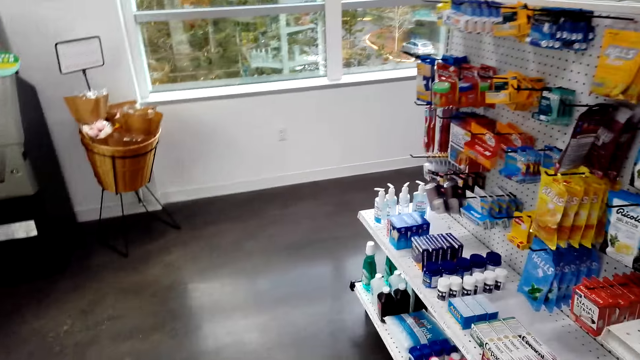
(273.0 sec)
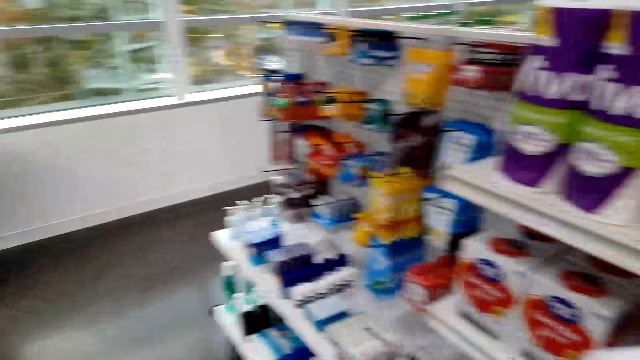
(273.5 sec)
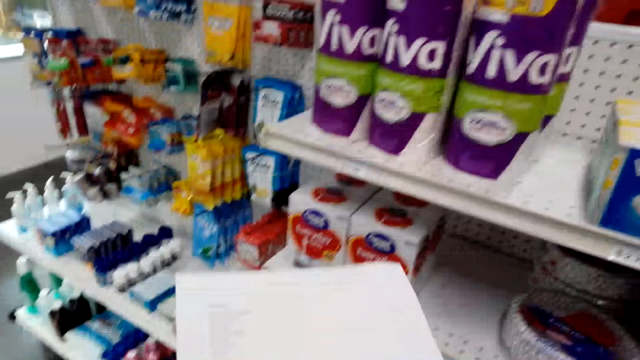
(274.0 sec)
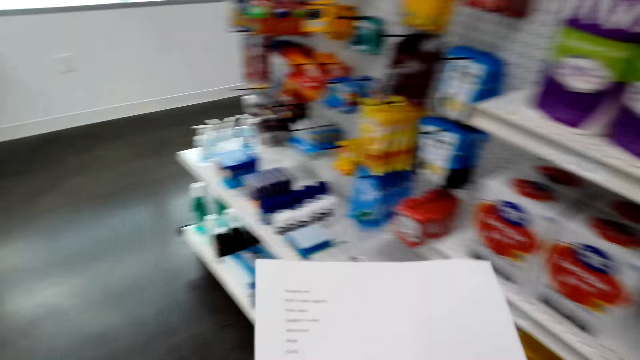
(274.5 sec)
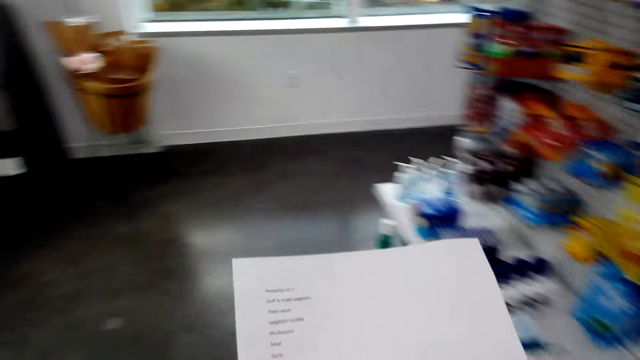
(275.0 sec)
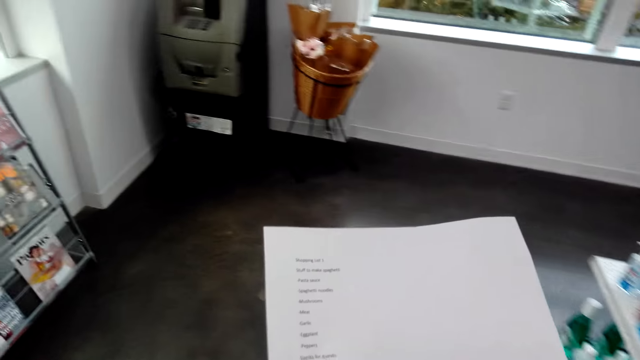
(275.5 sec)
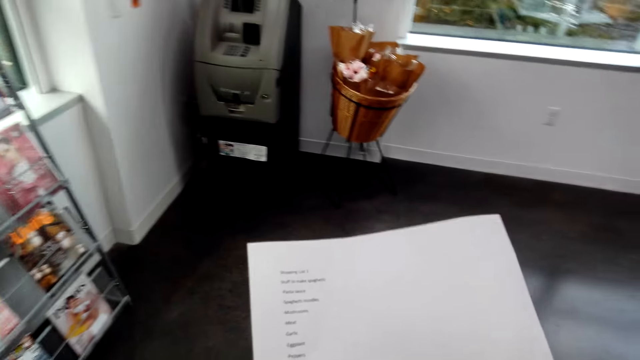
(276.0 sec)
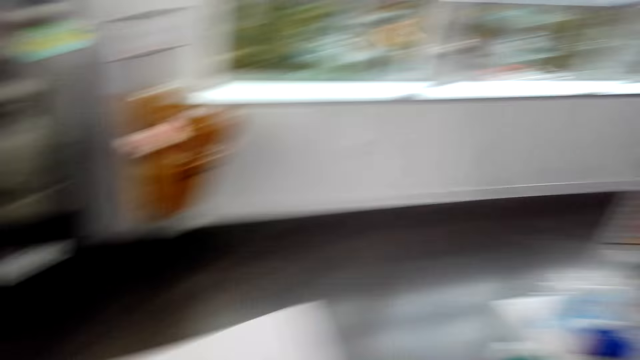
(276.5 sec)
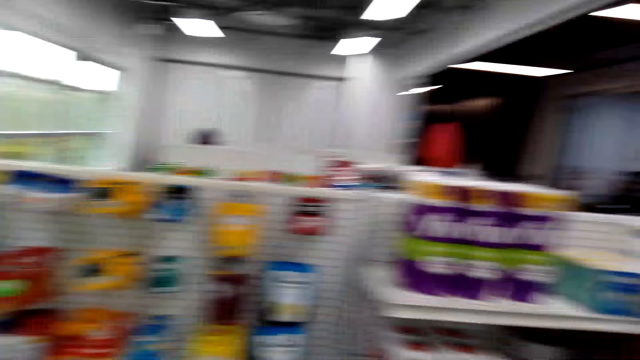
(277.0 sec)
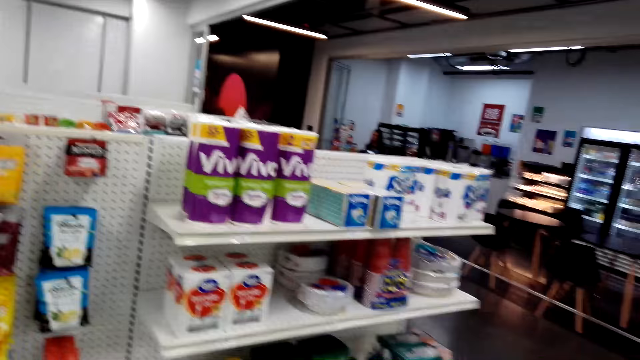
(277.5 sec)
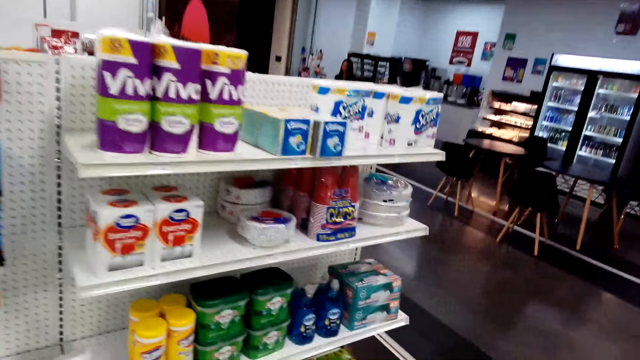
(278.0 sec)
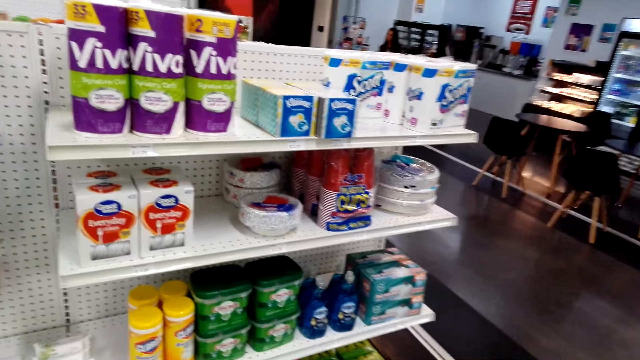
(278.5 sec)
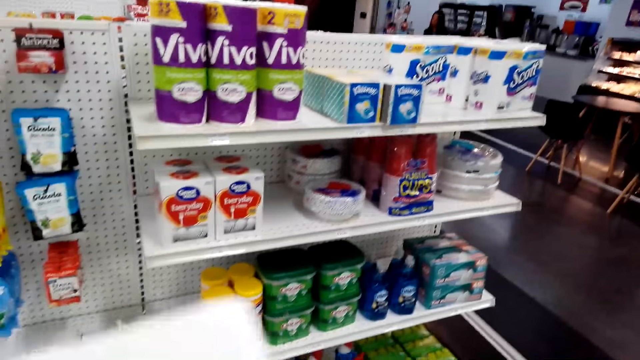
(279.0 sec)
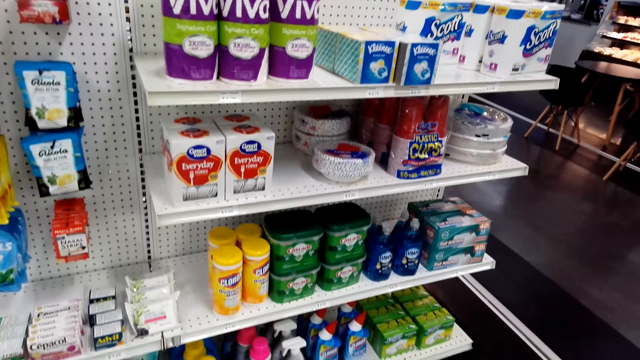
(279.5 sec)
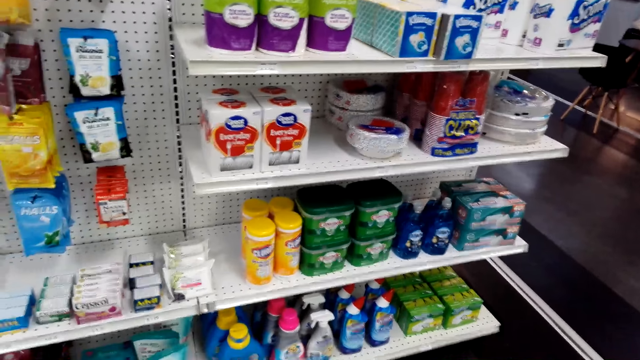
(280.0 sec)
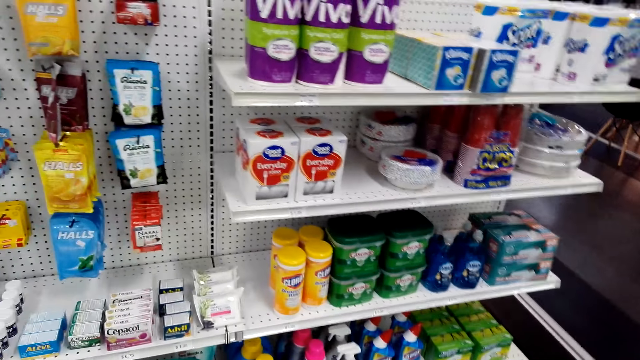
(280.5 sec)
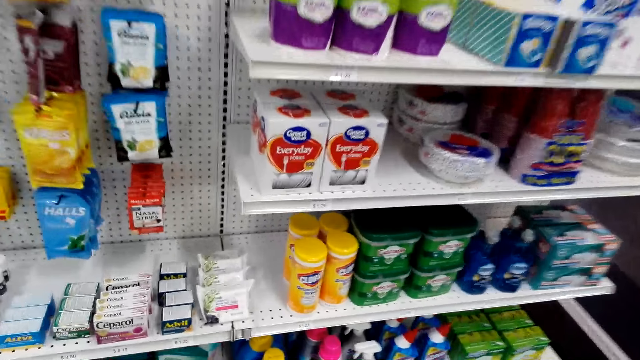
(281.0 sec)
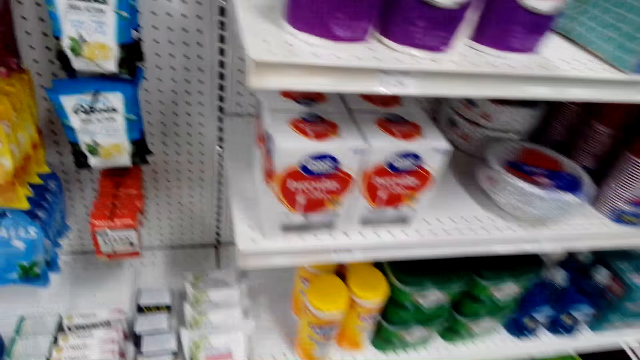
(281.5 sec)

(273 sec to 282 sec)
The camera wearer looks around. They stare at the list. They turn around. They look around.

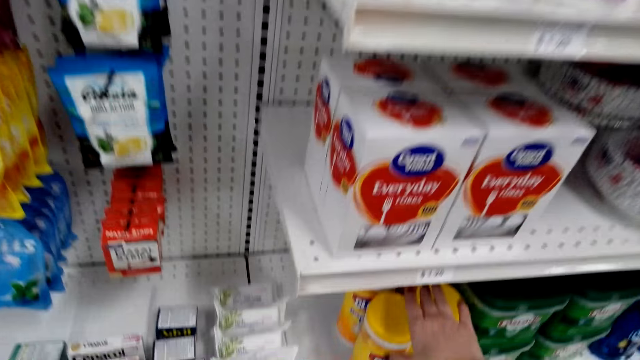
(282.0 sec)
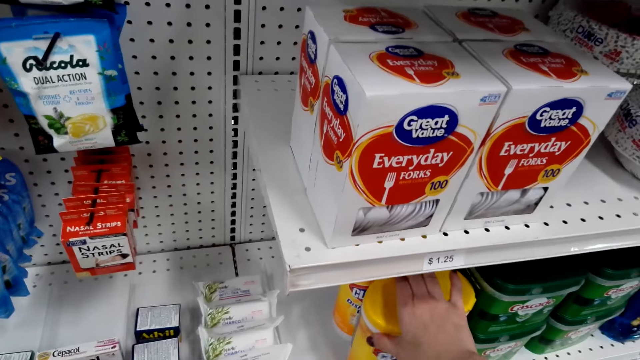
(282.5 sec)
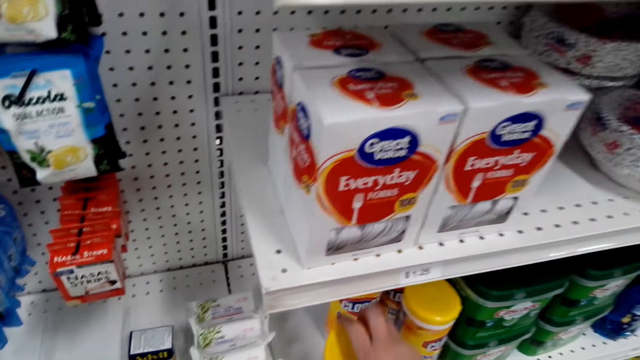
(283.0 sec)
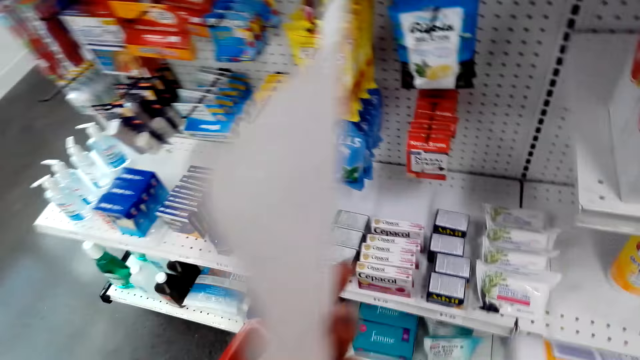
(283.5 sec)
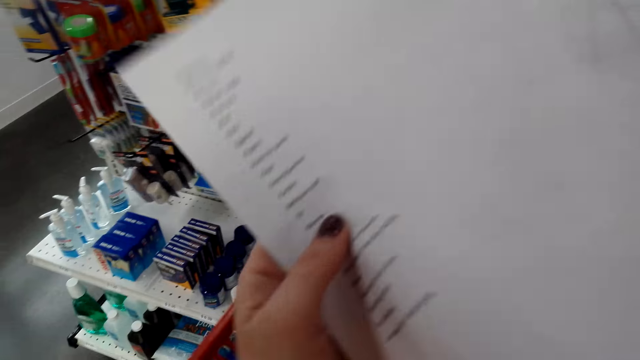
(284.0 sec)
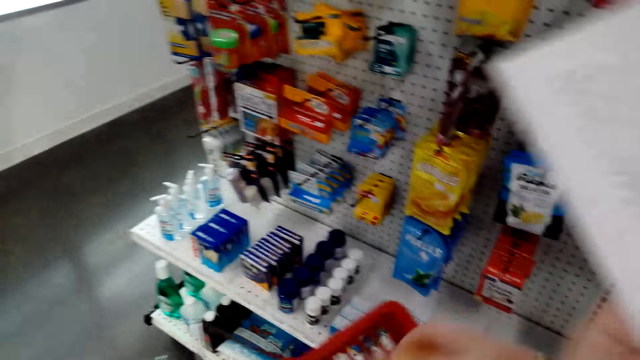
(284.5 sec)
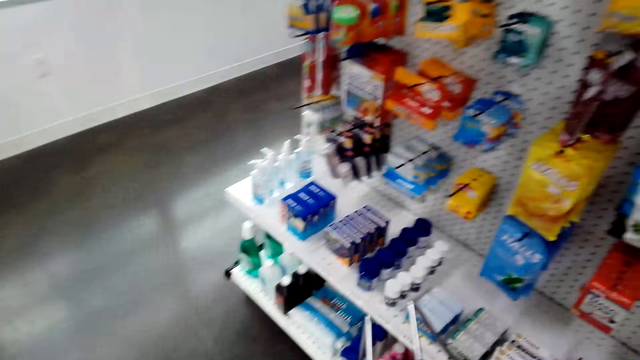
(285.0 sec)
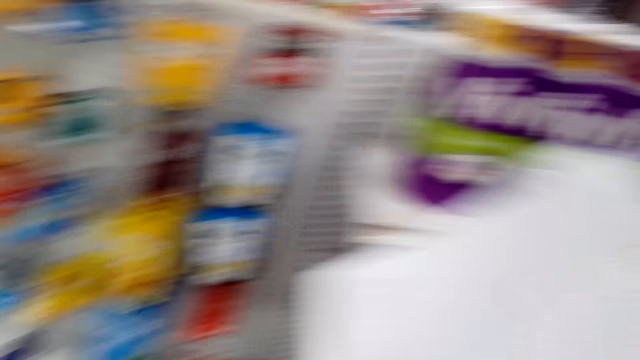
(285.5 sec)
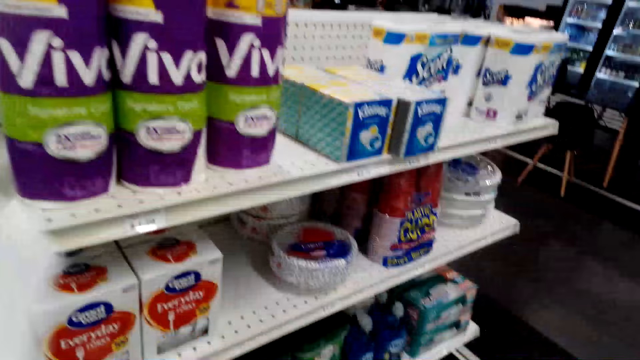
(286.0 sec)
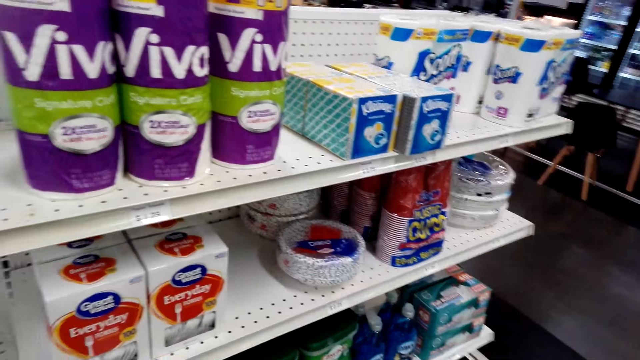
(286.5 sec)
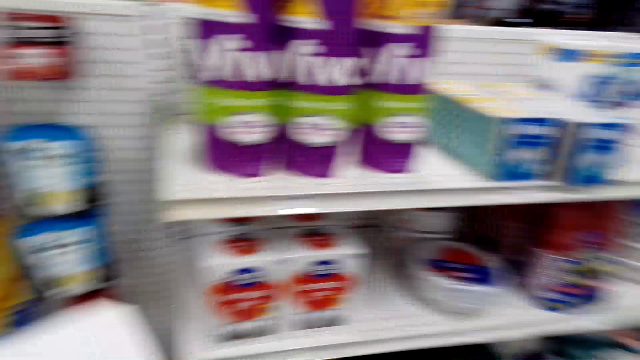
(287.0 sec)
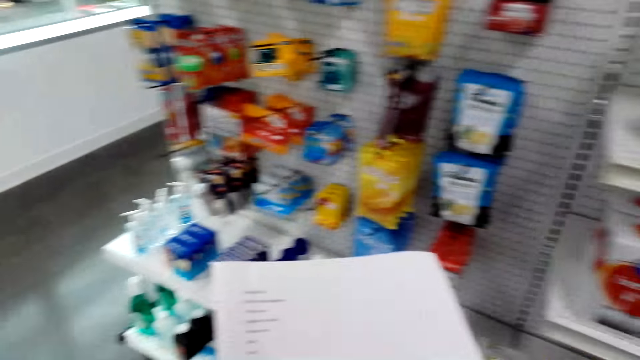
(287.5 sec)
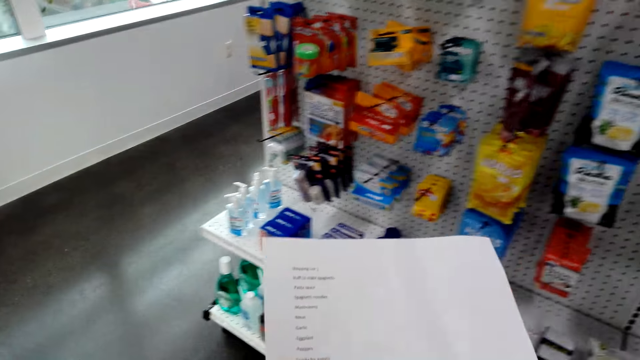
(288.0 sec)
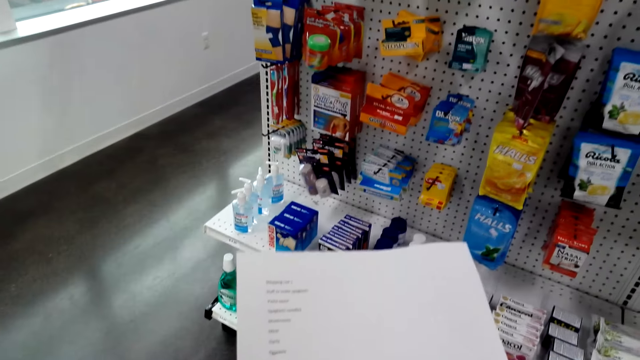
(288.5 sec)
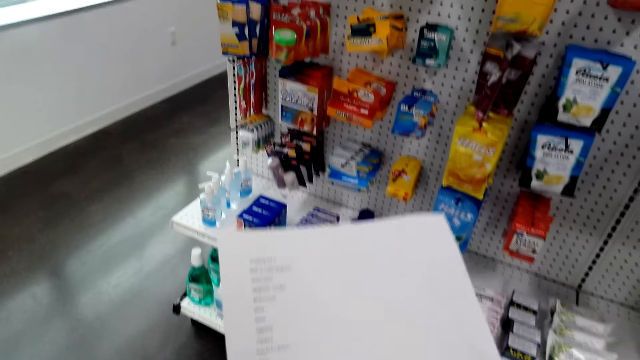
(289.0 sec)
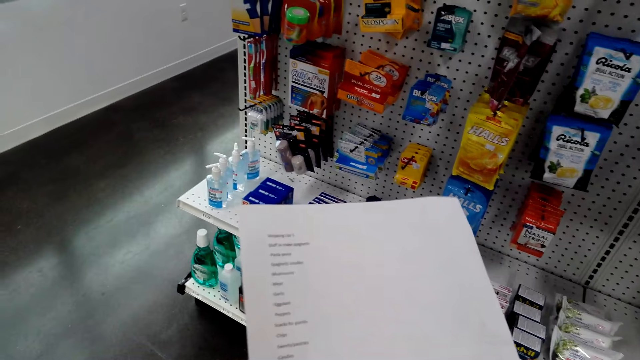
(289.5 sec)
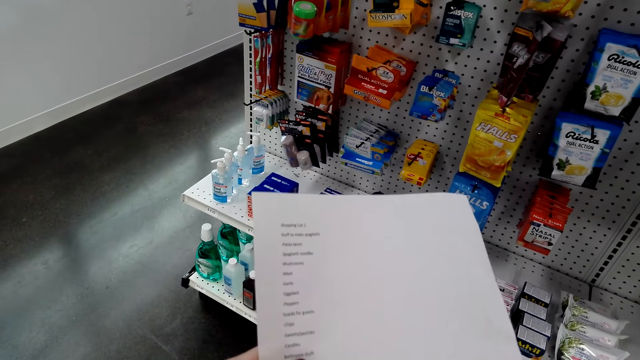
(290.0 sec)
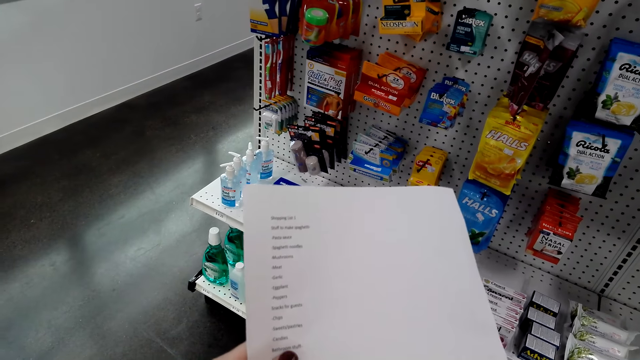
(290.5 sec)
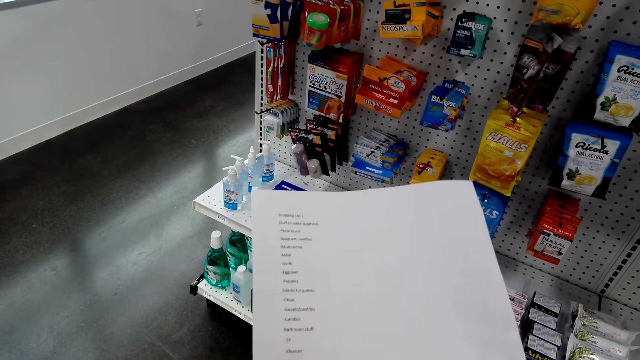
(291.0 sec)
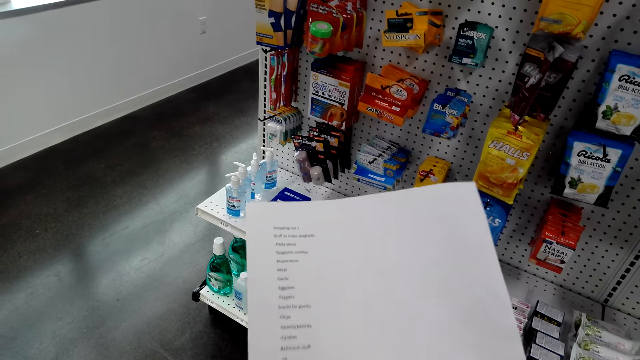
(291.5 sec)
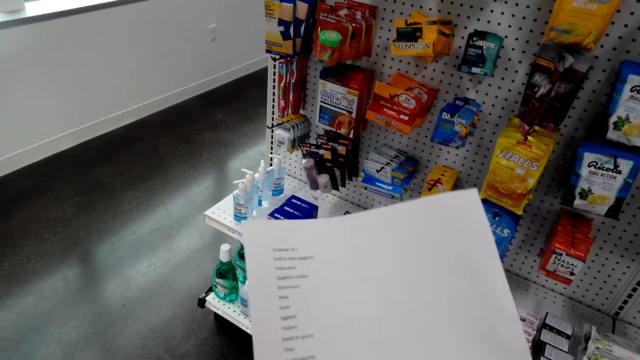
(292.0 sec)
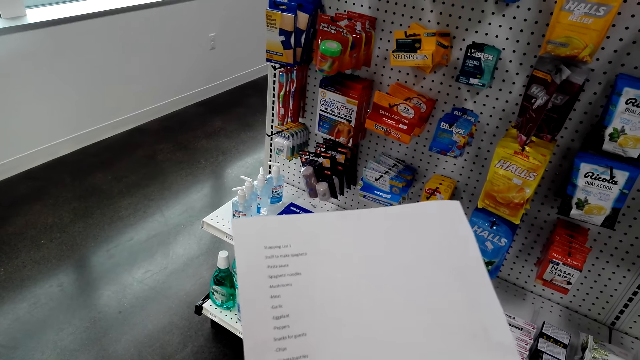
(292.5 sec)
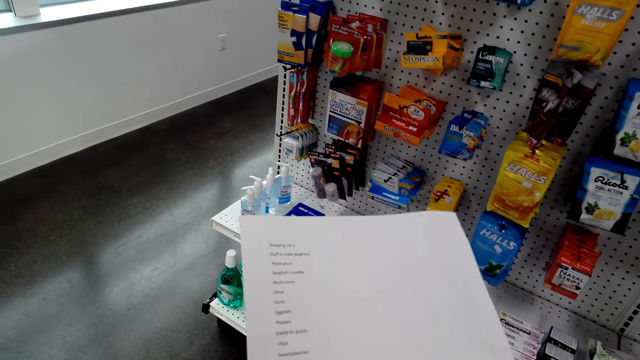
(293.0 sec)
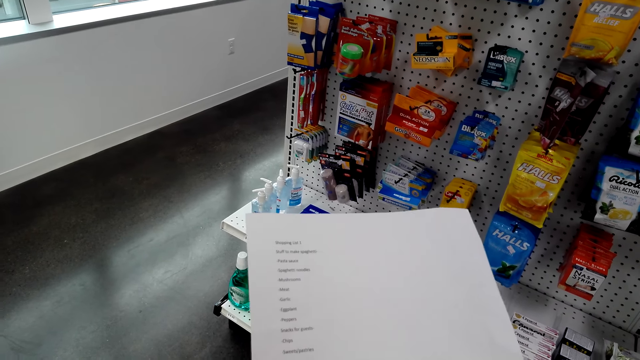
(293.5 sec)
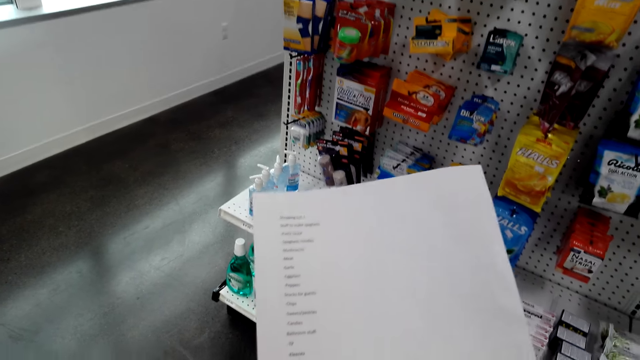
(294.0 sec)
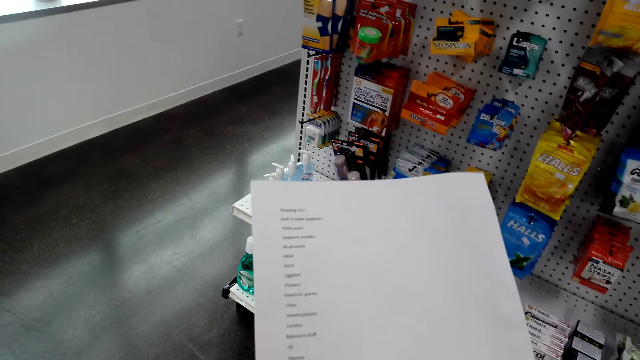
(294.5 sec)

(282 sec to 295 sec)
The camera wearer picks up something. They put the object in the shopping basket. They turn around. They read the food list paper. They stare at the list.
